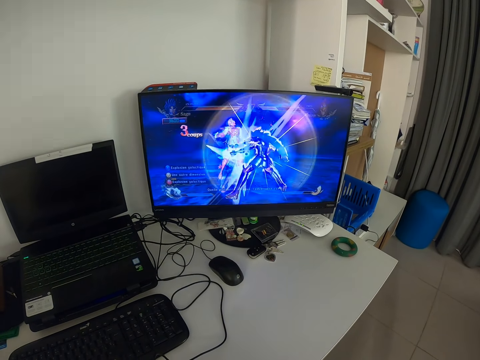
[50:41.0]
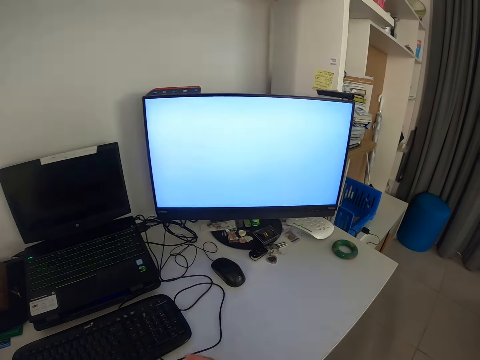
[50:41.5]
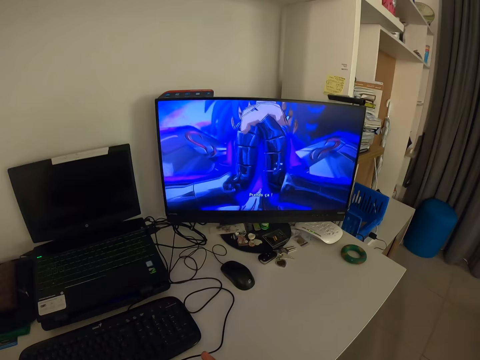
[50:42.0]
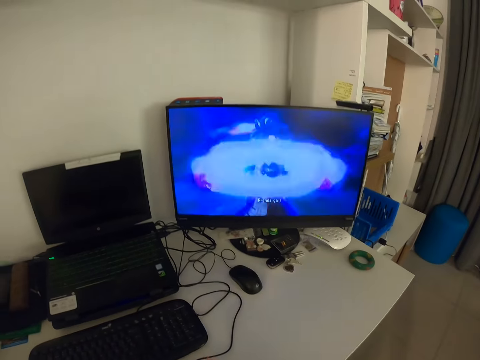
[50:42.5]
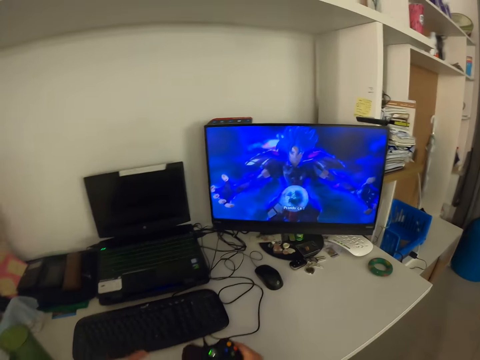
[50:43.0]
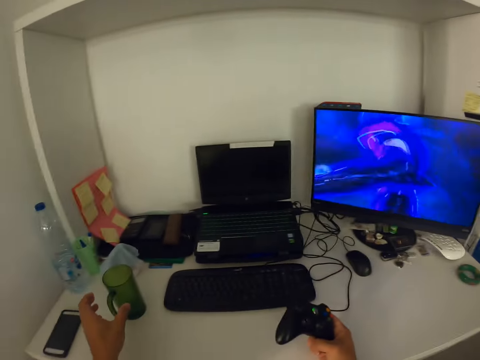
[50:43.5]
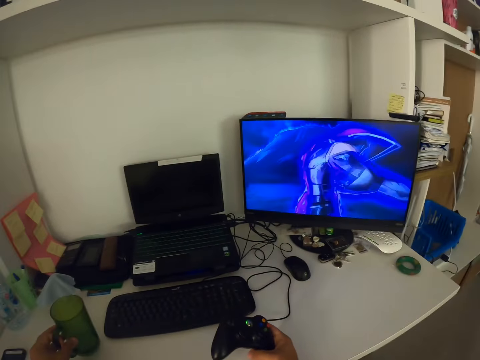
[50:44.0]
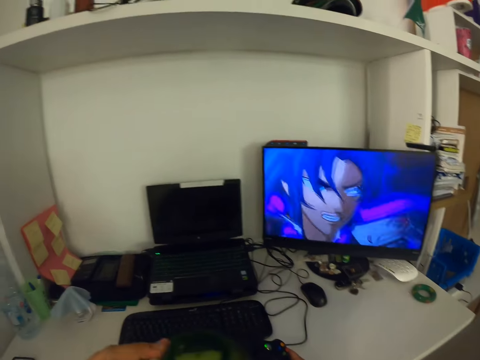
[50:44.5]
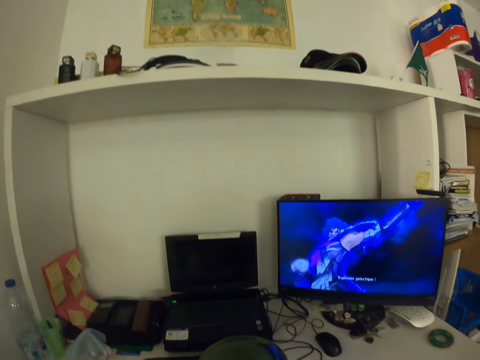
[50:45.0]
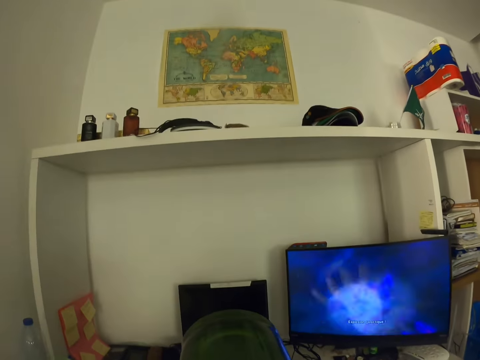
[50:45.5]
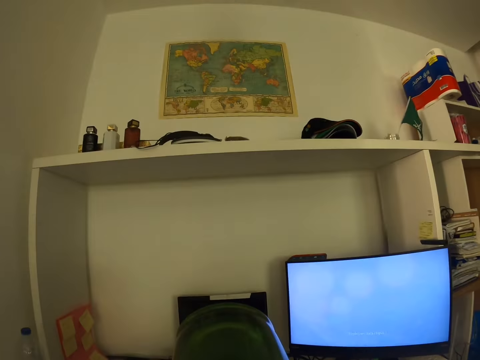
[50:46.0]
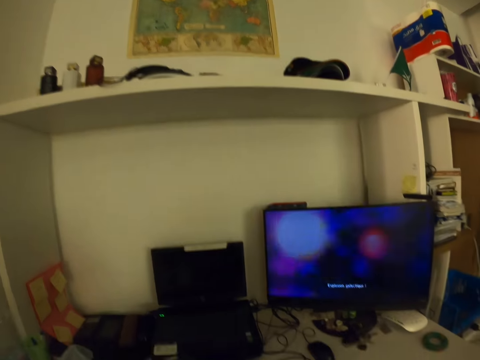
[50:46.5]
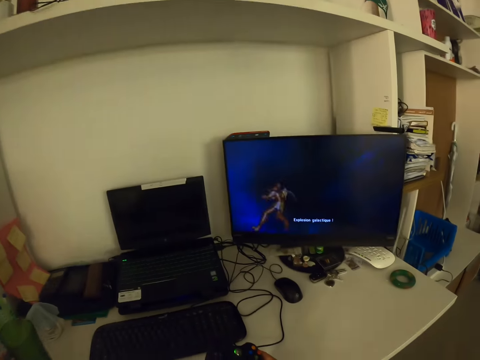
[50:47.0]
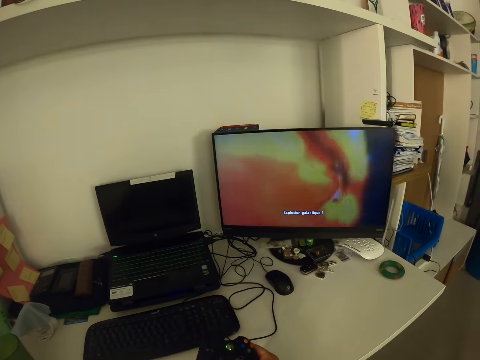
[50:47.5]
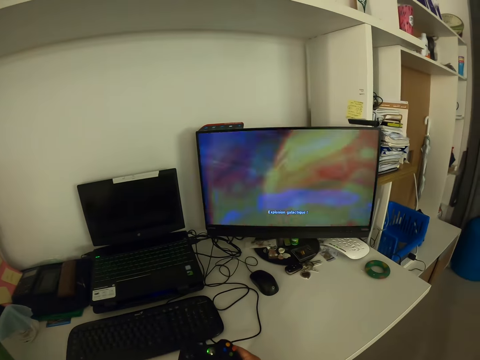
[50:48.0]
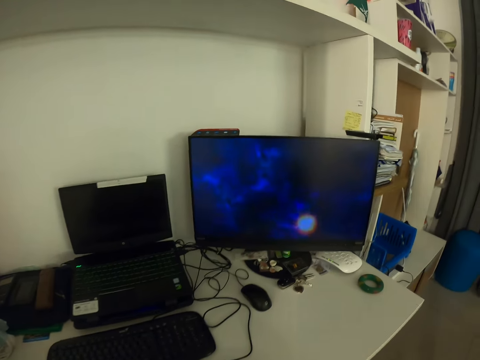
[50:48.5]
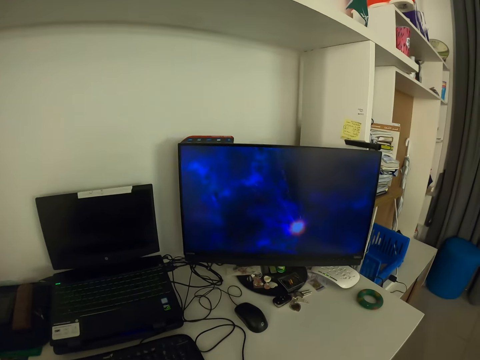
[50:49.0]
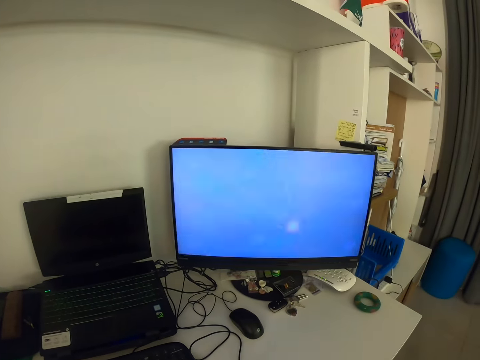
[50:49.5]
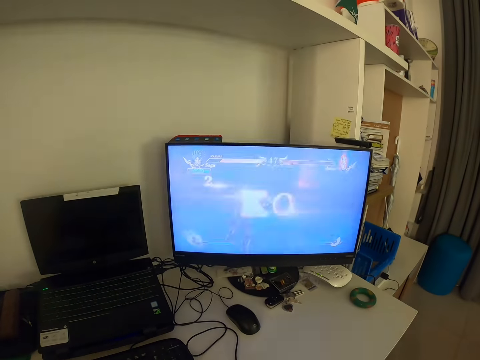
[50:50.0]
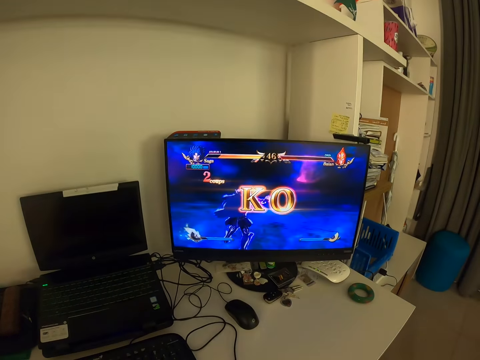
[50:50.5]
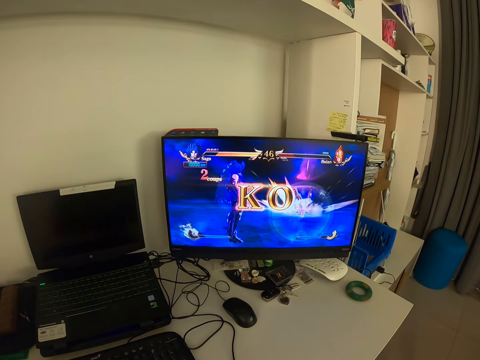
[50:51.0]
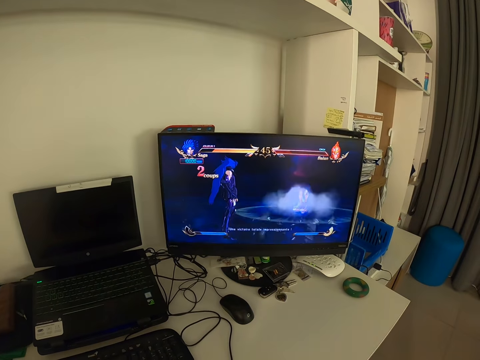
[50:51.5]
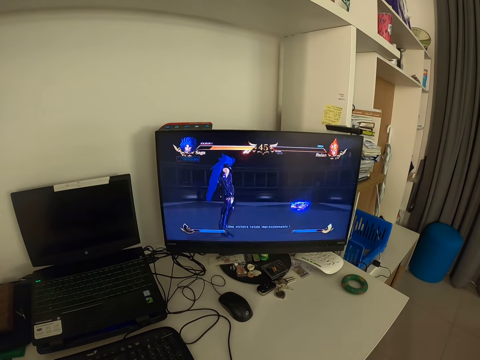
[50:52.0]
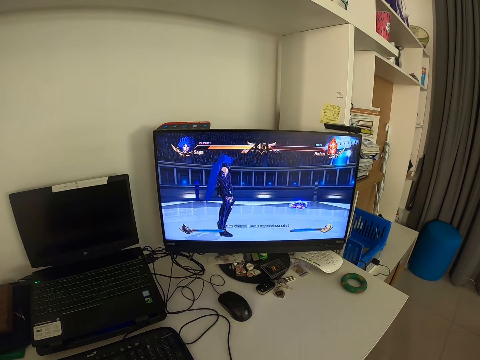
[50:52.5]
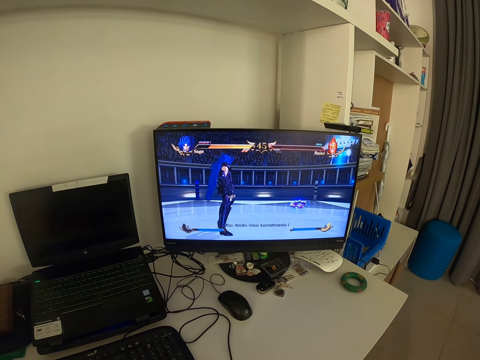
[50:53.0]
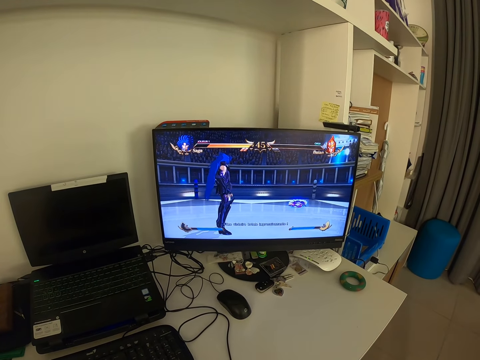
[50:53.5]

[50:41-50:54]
The camera wearer looks around the table. He picks up the cup or mug on the table with his left hand. He drinks something from the mug. He puts the mug on the table. He plays a video game.

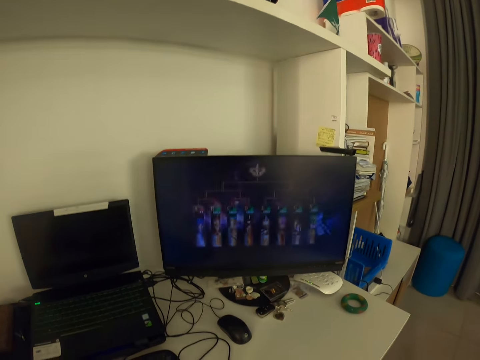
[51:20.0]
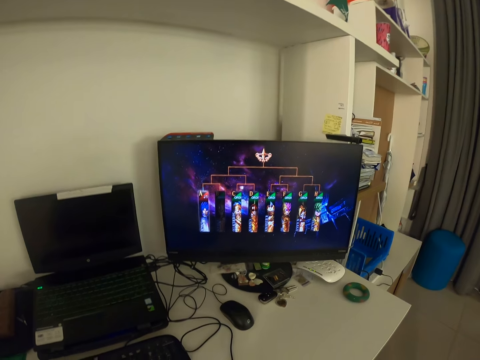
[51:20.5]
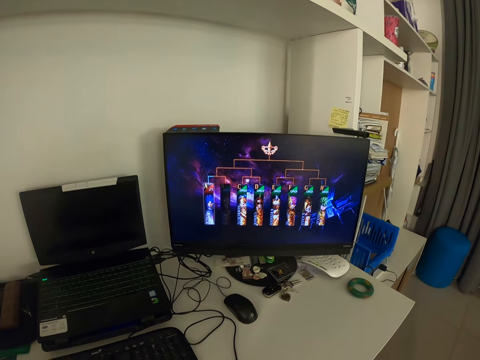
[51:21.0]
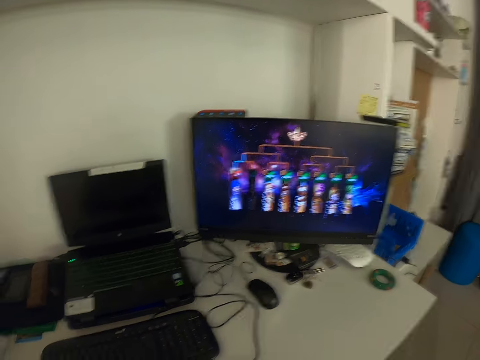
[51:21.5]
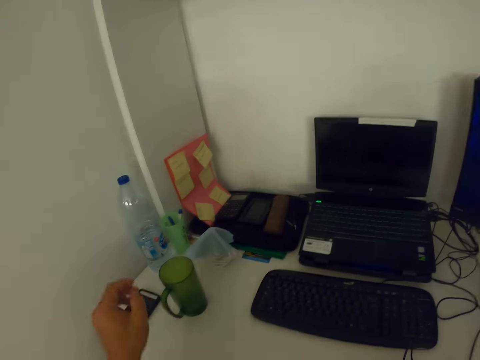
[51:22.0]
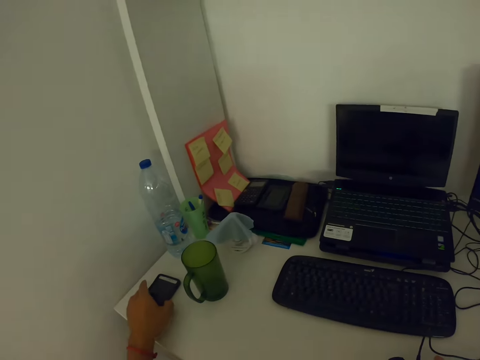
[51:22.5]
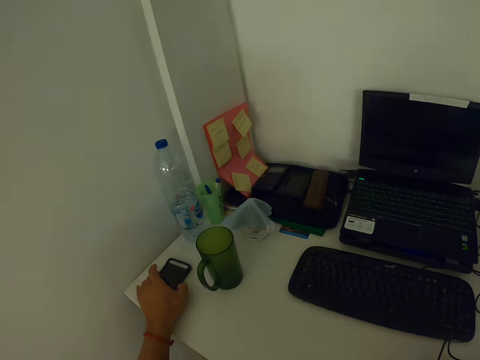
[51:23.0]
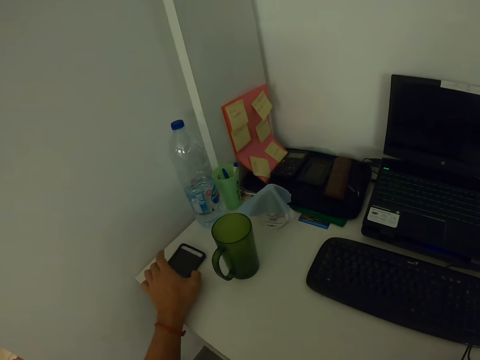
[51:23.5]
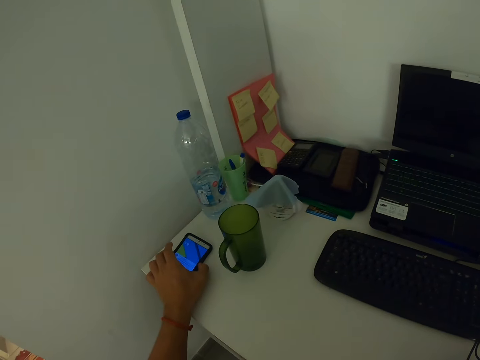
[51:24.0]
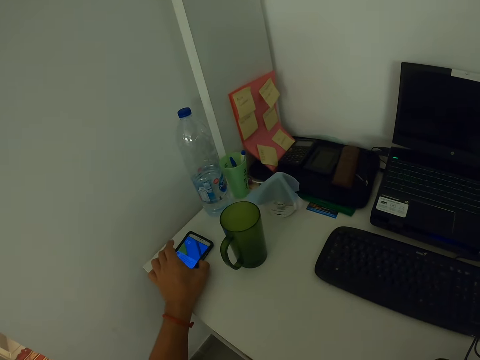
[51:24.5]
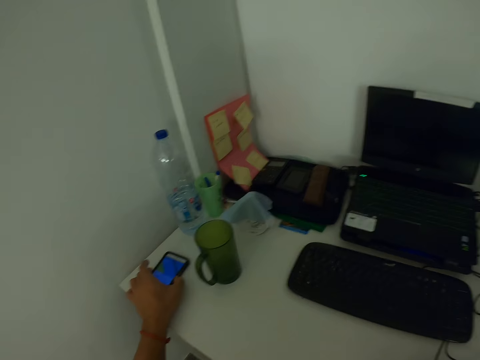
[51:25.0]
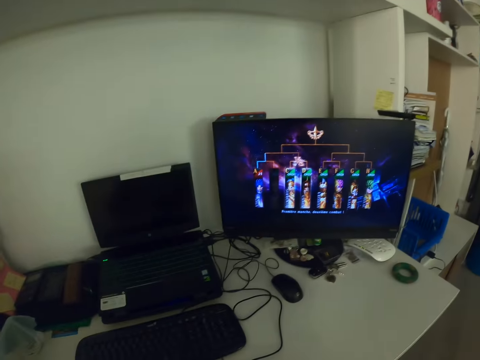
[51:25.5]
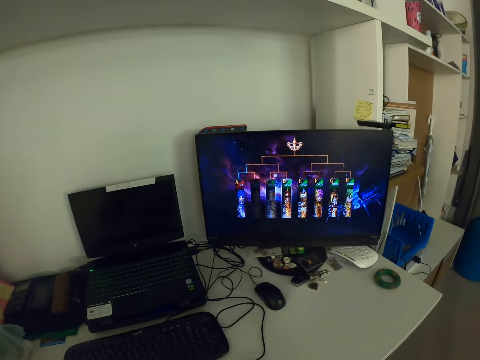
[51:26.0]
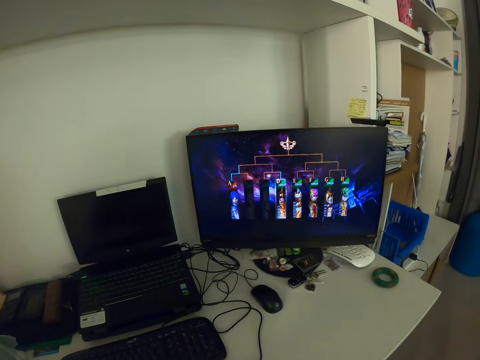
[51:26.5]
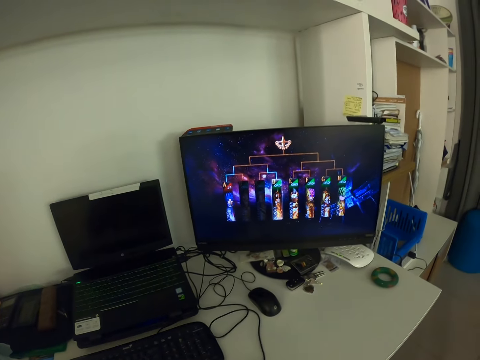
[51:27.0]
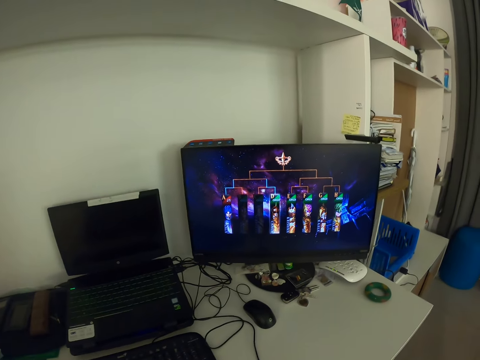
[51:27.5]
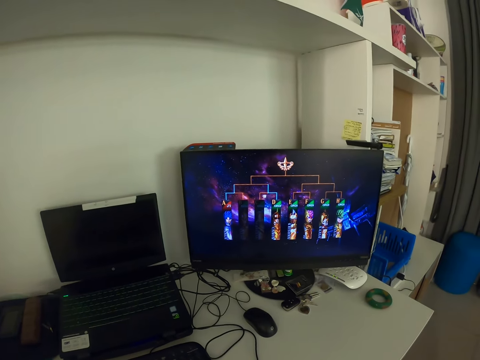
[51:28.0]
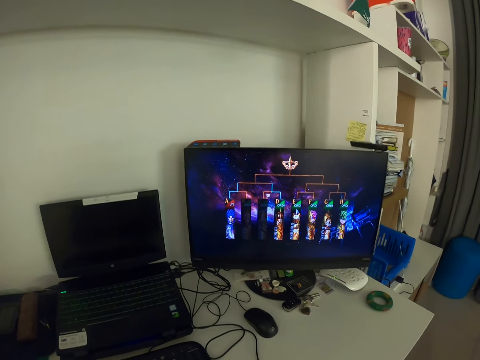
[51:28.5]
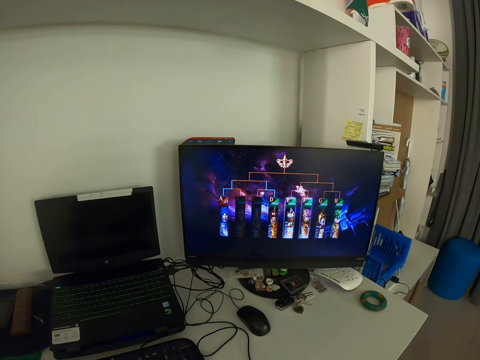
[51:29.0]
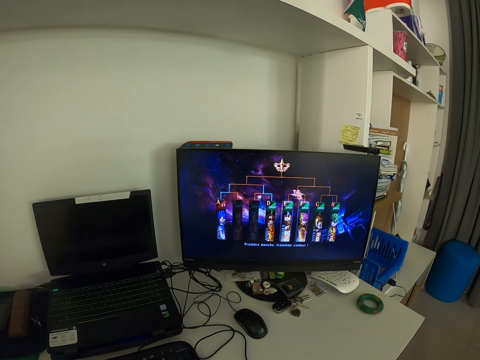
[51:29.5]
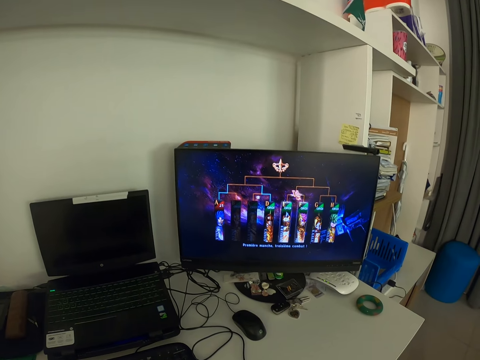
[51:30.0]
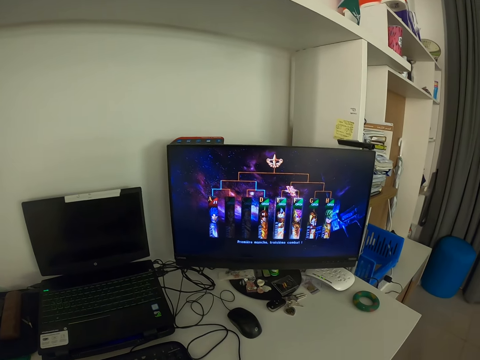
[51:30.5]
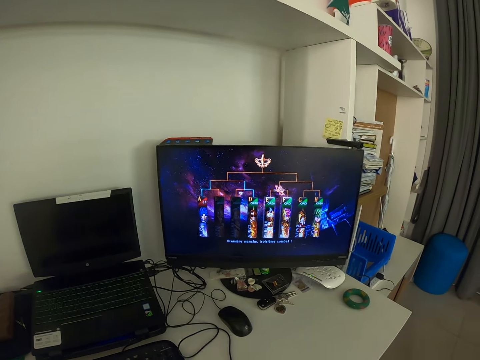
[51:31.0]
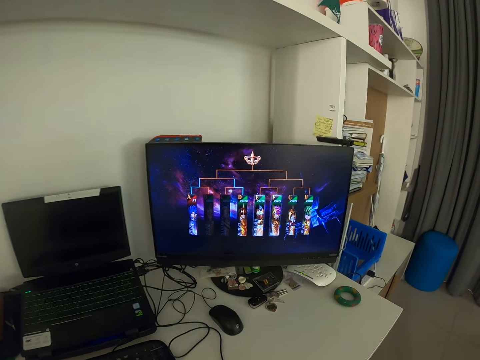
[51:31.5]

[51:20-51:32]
The camera wearer looks around the table. He operates a cellphone on the table with his left hand. He looks around the room. He plays a video game.
